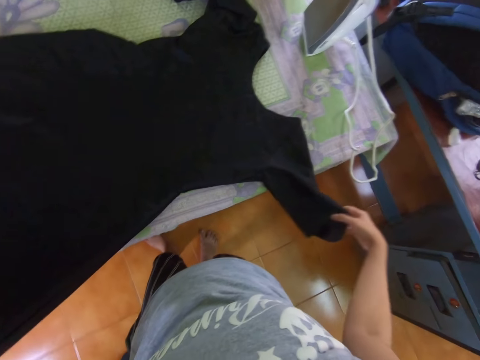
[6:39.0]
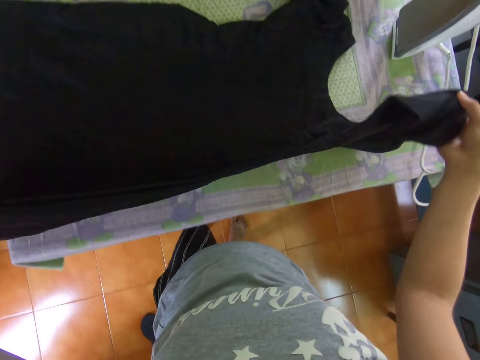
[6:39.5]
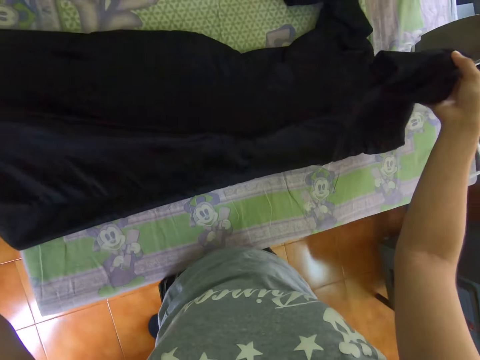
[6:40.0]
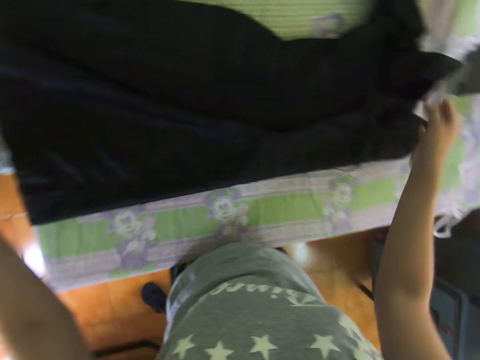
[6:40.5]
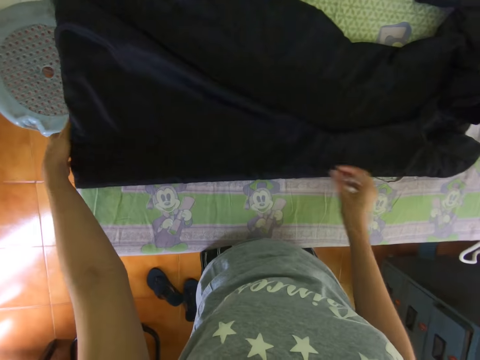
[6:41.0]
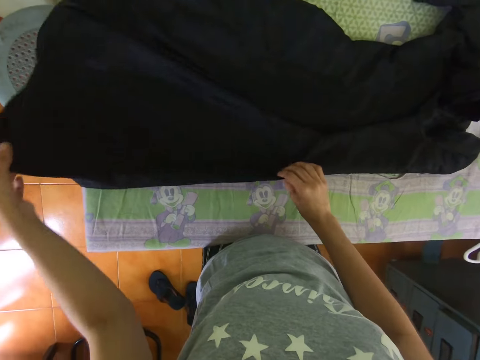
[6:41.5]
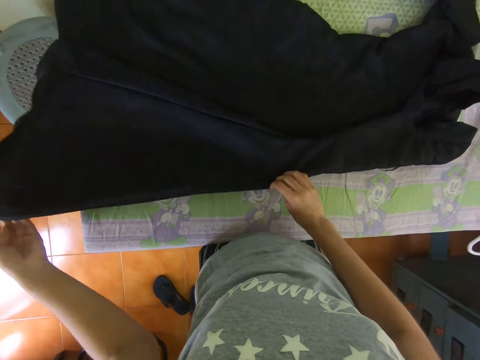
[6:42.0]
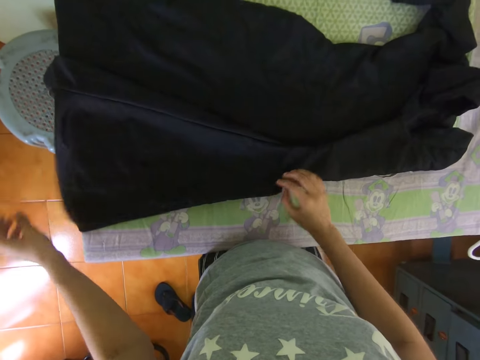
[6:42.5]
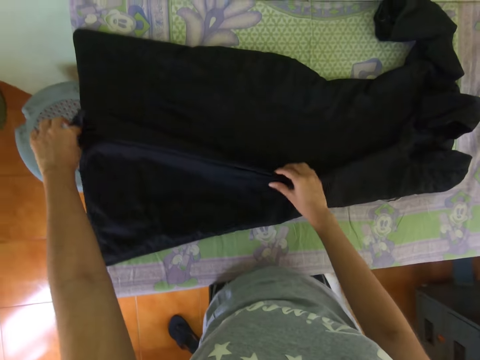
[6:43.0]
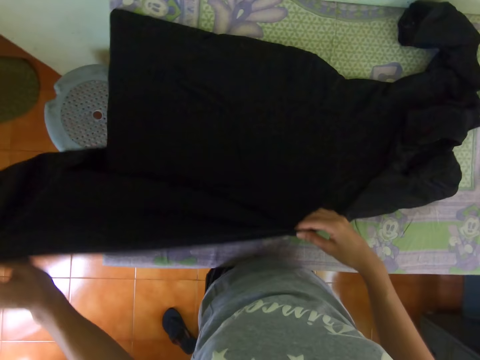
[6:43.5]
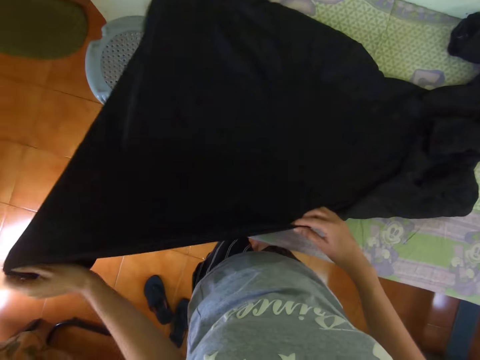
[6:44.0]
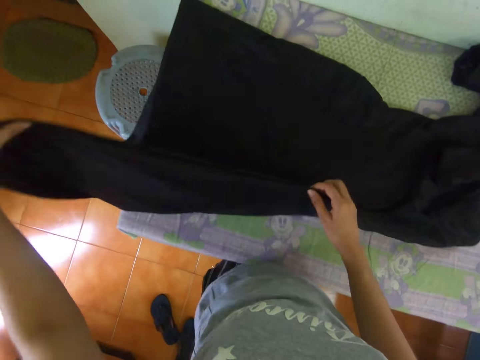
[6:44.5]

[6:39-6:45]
The camera wearer folds the dress on the table.

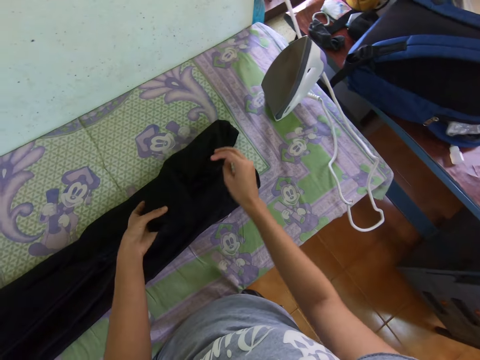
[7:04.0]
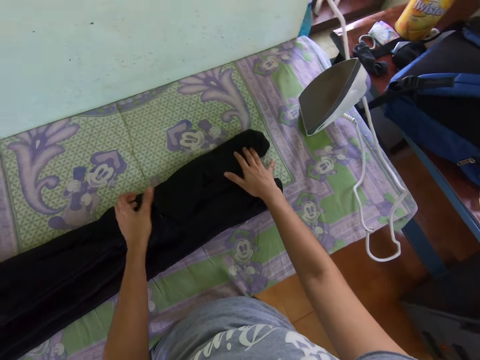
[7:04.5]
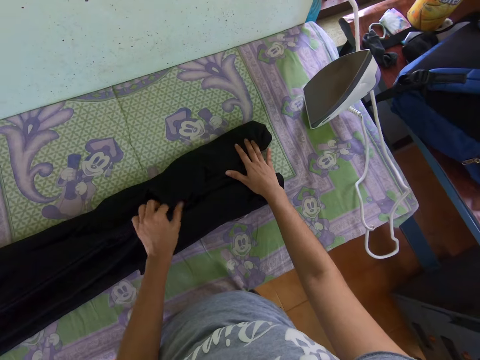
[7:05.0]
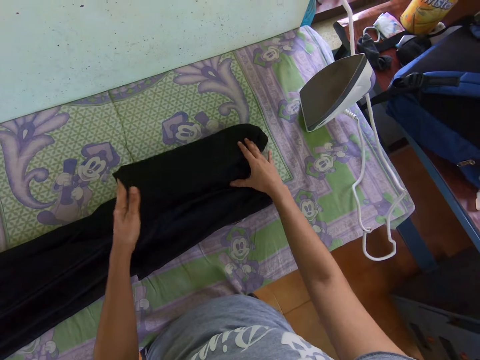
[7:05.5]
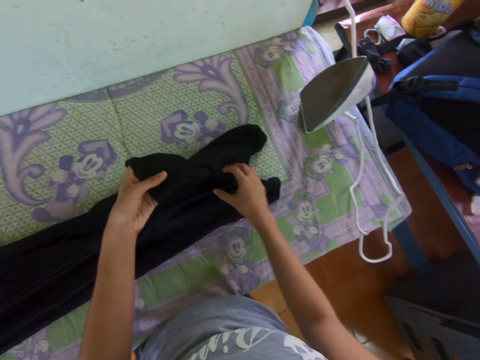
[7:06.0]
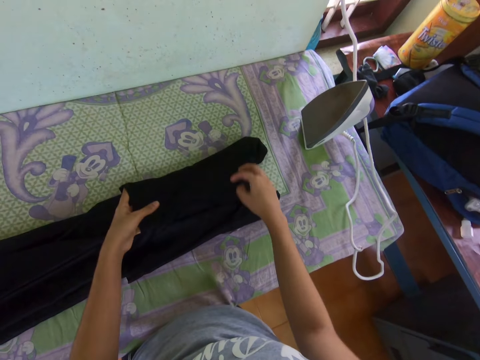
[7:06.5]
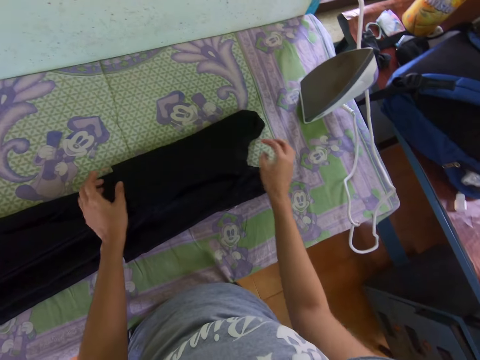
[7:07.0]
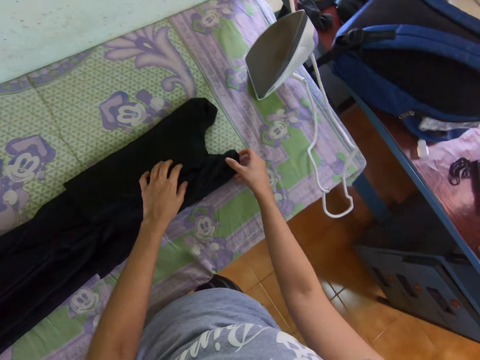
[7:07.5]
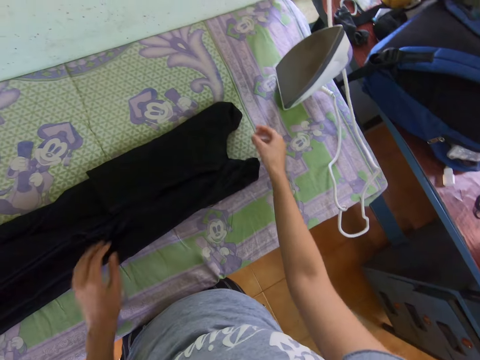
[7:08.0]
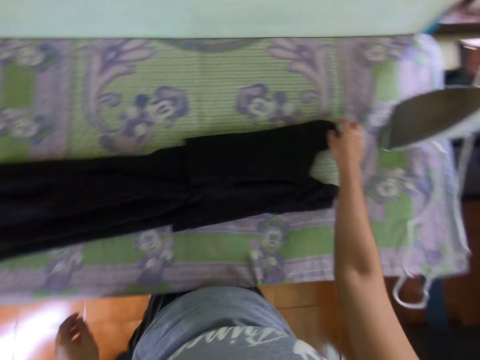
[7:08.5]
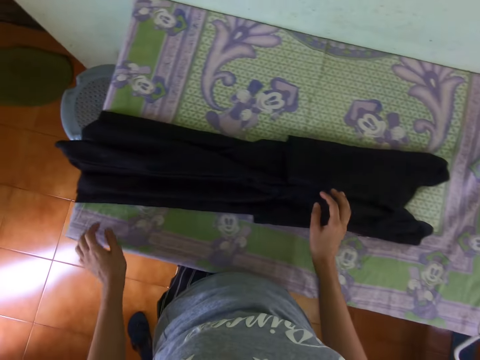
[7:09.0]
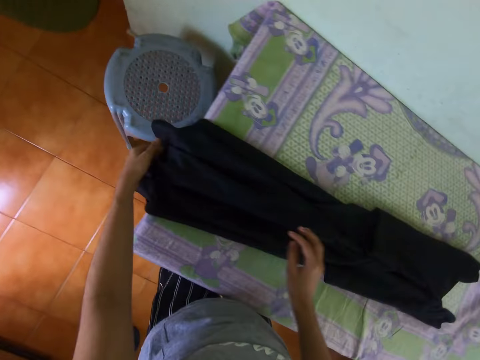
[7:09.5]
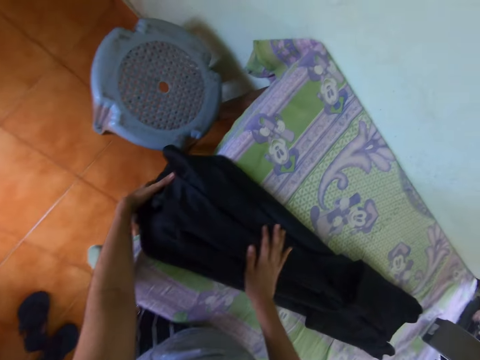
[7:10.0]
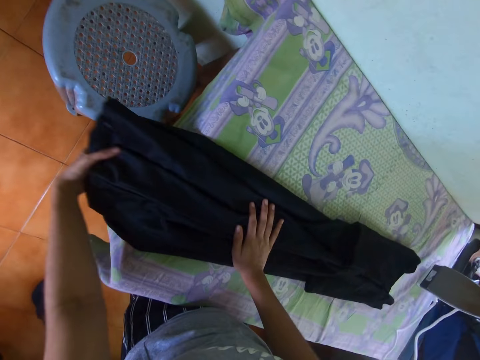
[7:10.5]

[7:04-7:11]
The camera wearer listens to the music.

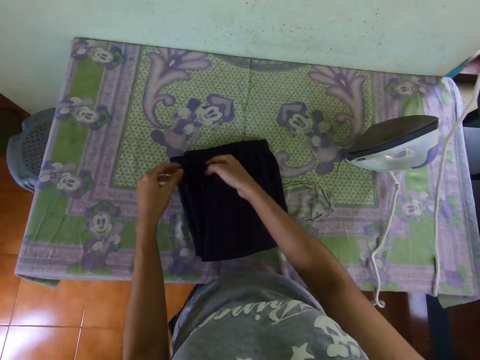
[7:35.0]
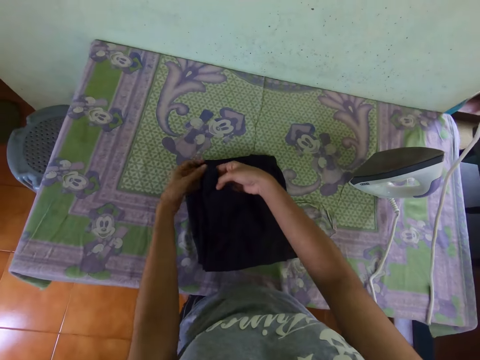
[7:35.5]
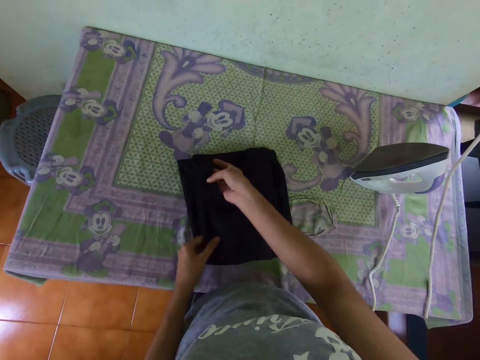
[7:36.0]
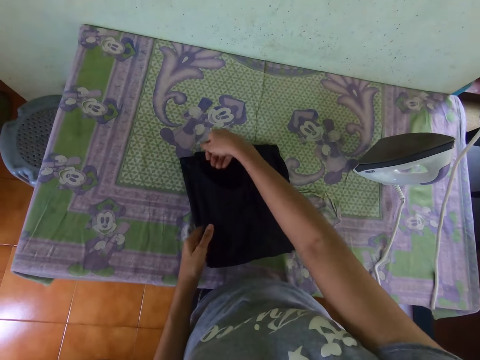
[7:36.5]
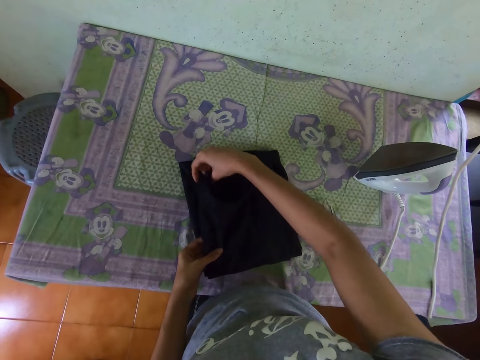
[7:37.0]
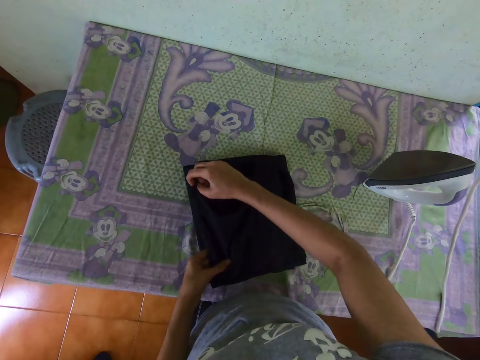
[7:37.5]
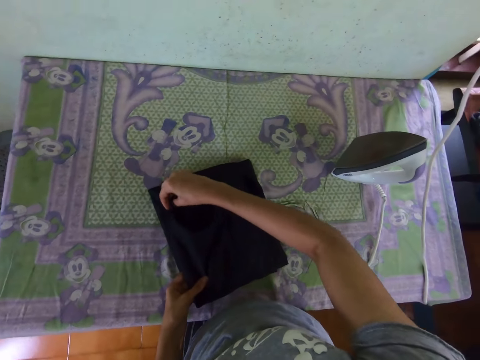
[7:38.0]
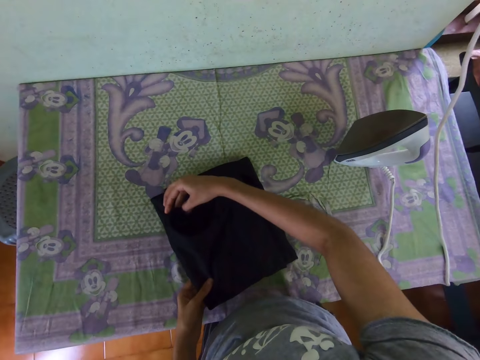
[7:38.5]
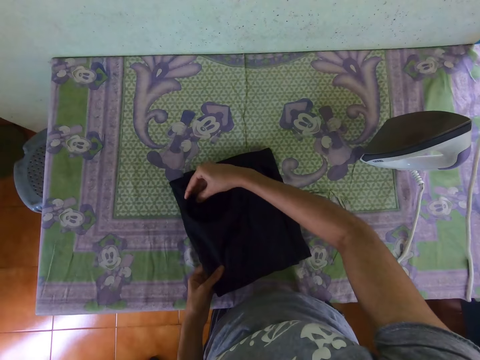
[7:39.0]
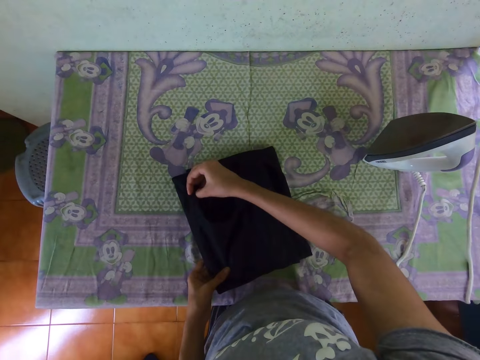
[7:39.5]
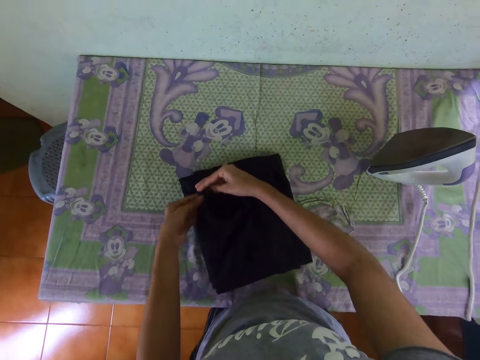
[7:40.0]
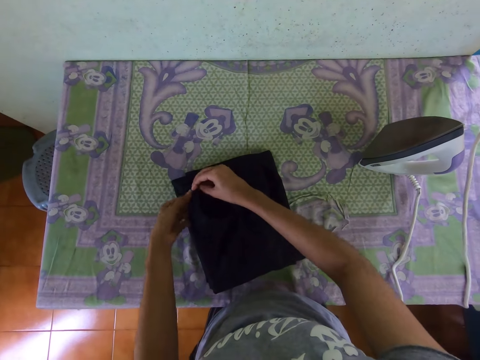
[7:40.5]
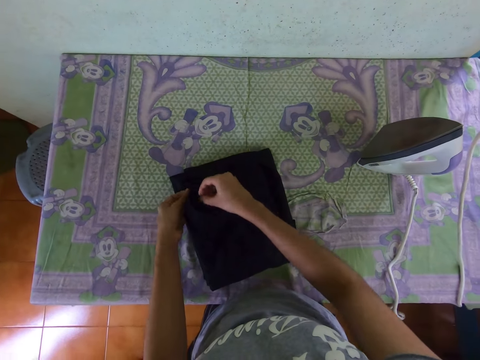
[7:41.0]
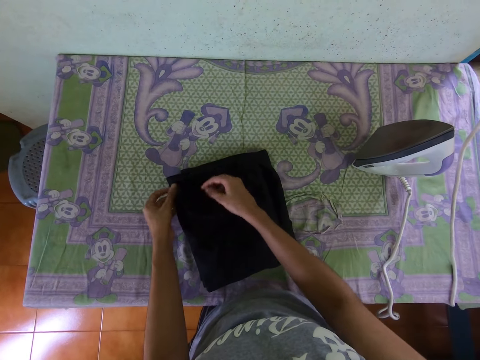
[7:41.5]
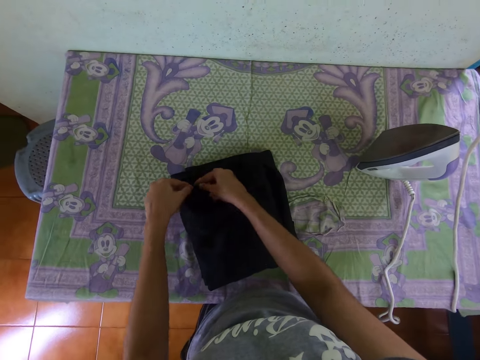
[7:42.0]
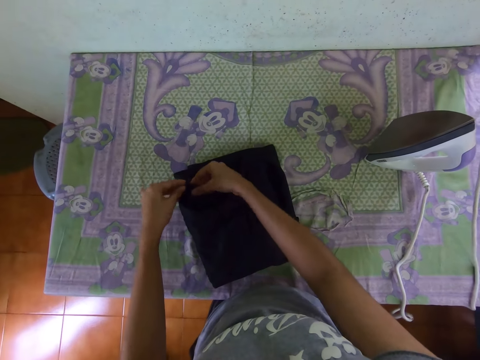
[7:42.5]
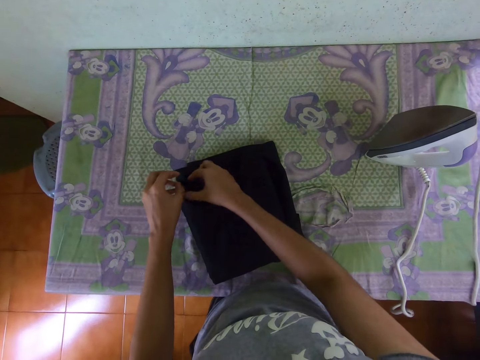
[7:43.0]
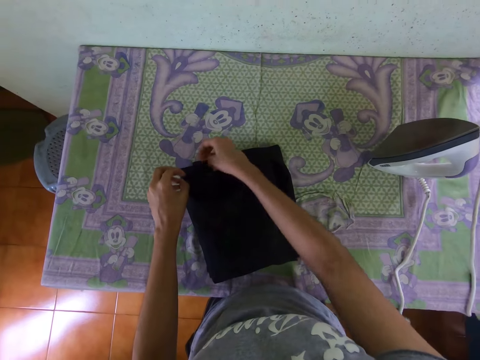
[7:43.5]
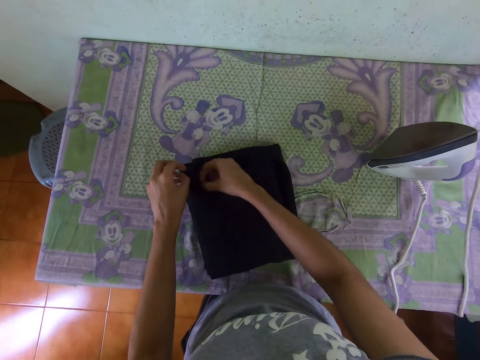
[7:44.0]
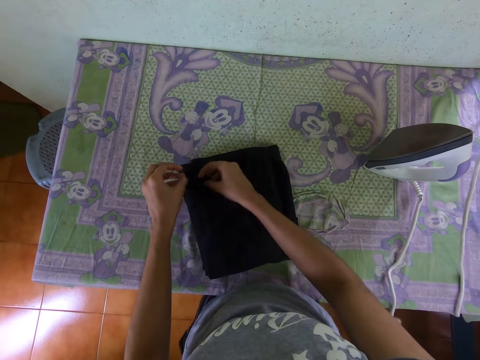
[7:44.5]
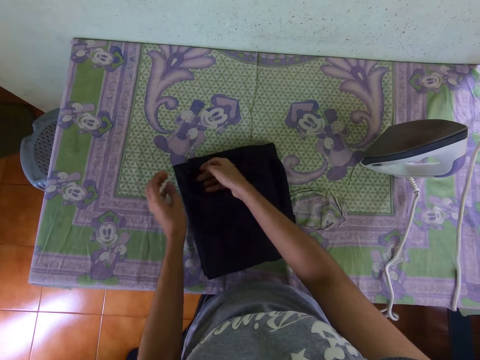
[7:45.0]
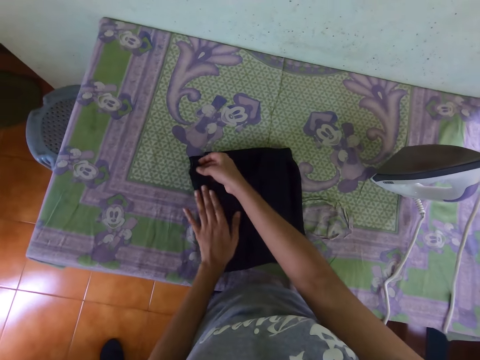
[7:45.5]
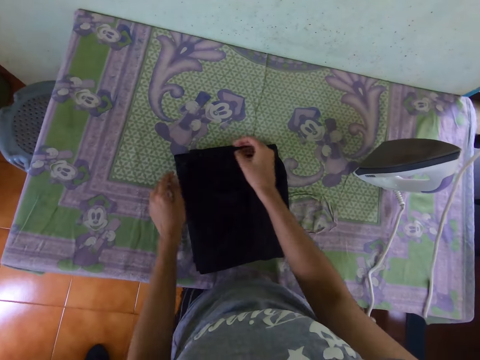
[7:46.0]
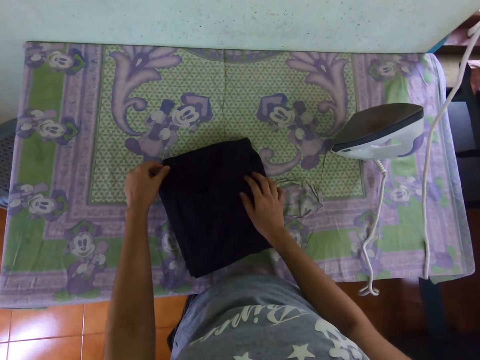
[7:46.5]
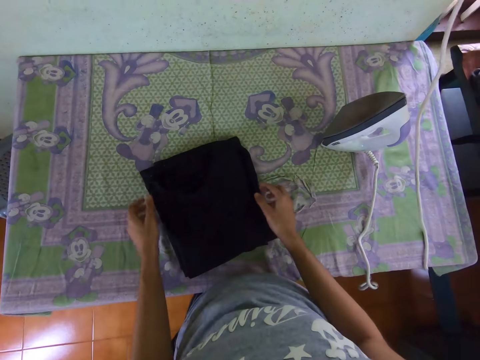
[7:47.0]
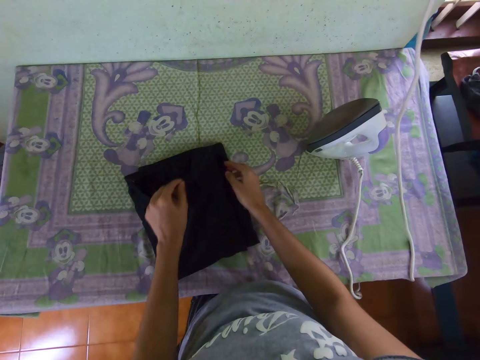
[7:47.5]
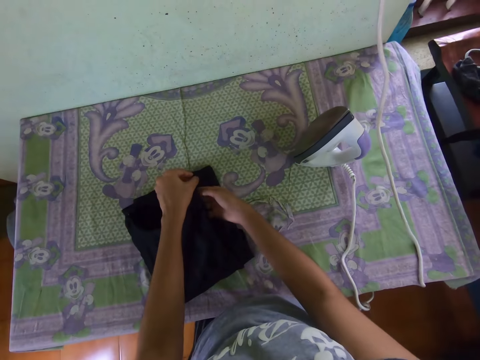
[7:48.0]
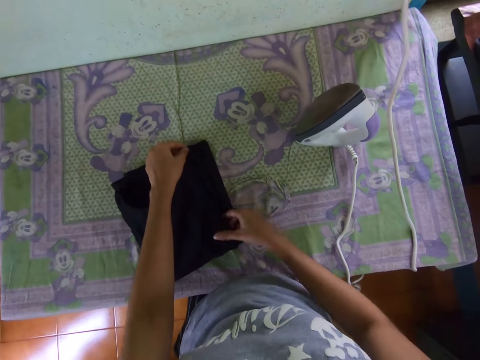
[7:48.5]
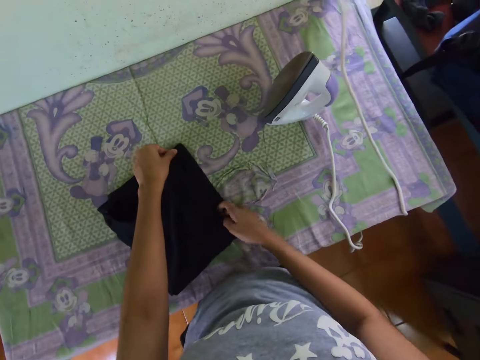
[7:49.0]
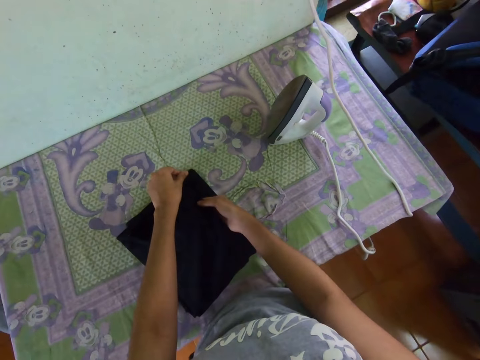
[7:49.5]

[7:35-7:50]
The camera wearer folds the dress on the table.
